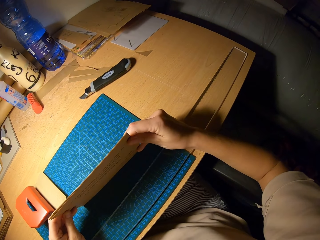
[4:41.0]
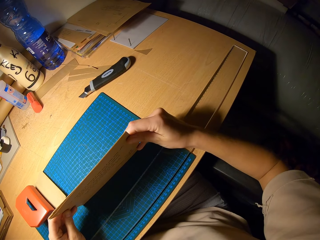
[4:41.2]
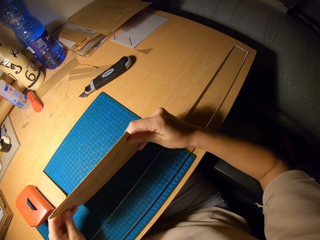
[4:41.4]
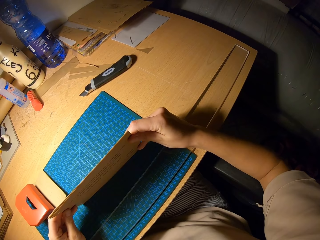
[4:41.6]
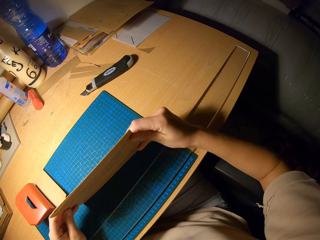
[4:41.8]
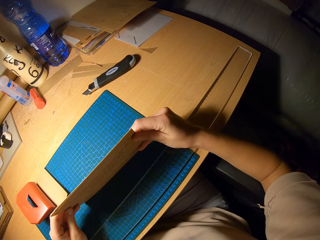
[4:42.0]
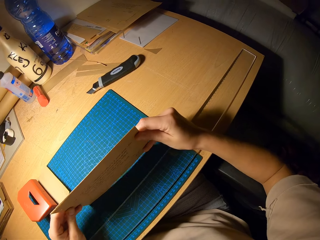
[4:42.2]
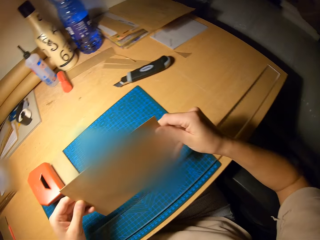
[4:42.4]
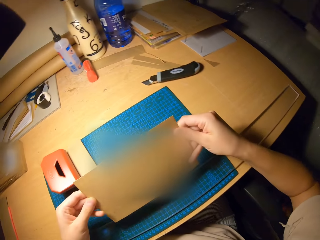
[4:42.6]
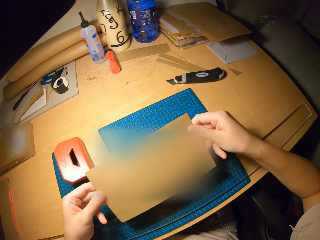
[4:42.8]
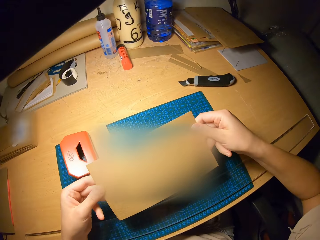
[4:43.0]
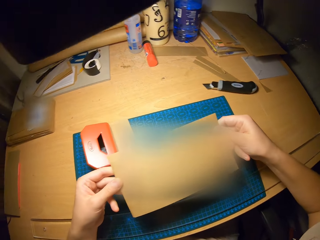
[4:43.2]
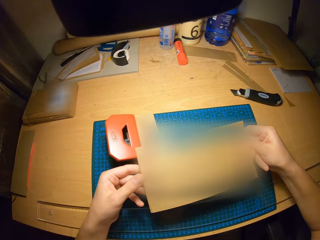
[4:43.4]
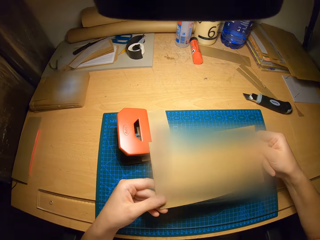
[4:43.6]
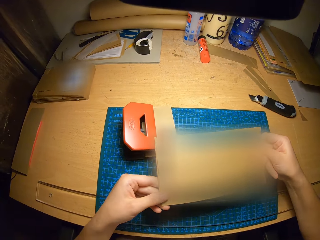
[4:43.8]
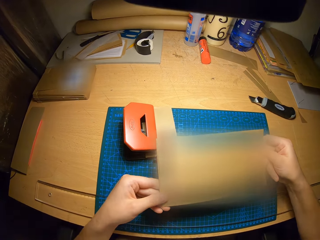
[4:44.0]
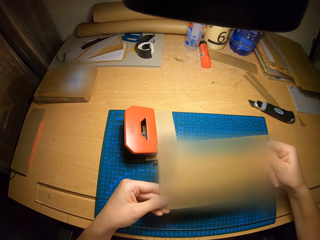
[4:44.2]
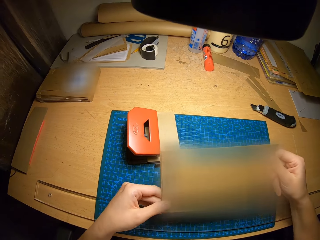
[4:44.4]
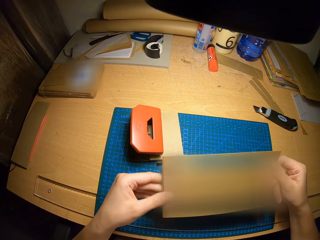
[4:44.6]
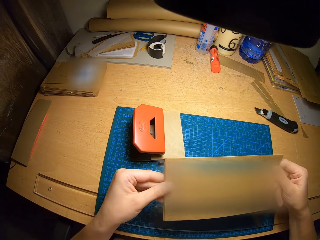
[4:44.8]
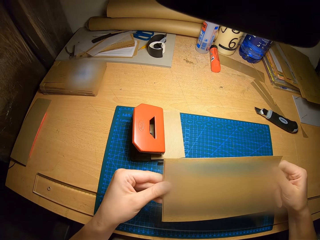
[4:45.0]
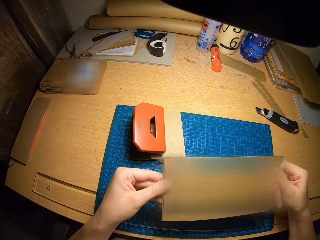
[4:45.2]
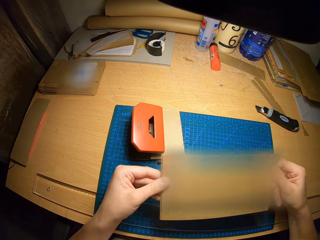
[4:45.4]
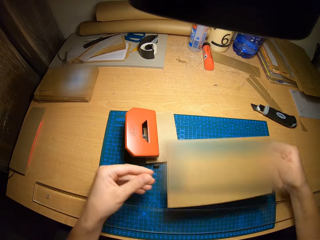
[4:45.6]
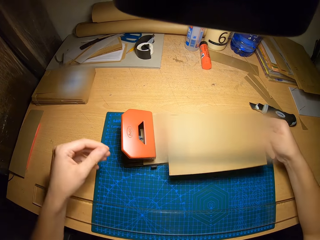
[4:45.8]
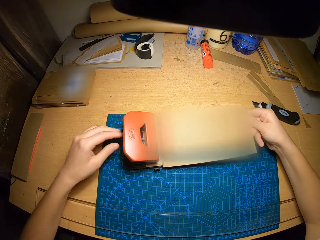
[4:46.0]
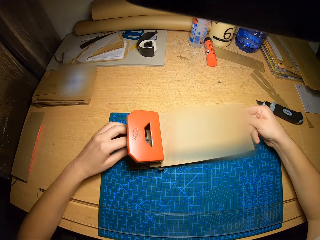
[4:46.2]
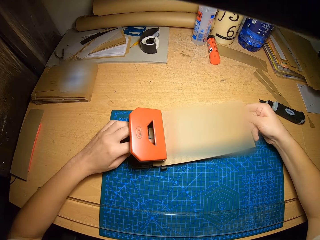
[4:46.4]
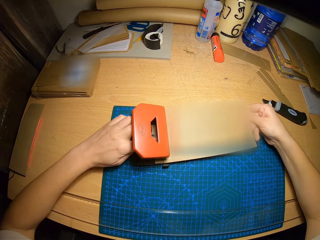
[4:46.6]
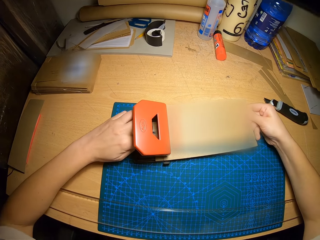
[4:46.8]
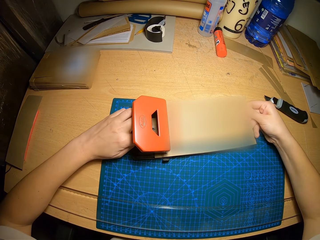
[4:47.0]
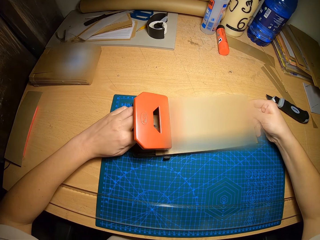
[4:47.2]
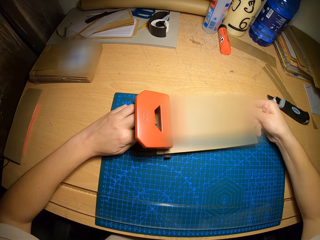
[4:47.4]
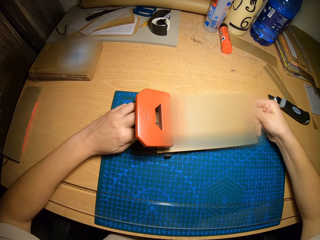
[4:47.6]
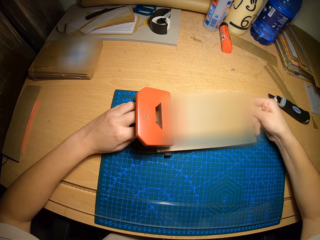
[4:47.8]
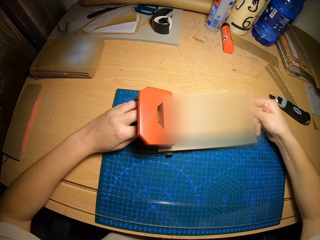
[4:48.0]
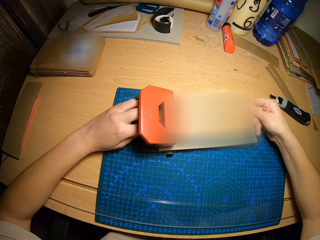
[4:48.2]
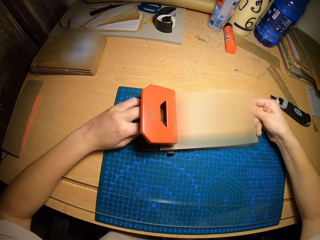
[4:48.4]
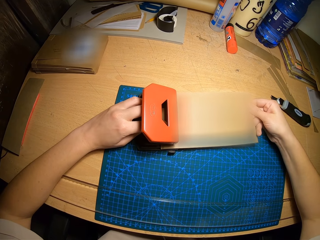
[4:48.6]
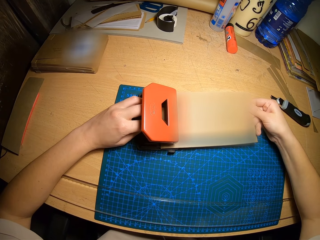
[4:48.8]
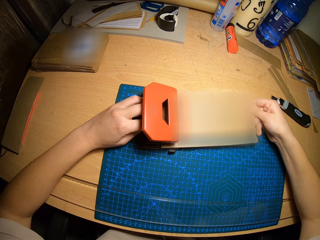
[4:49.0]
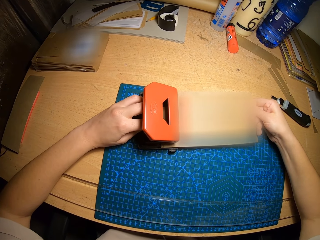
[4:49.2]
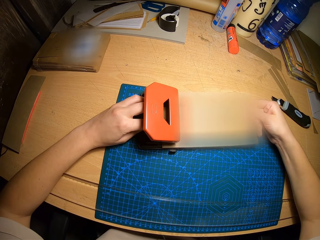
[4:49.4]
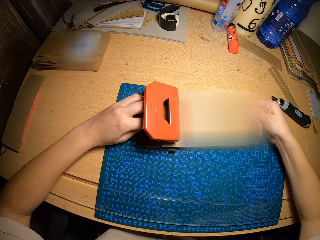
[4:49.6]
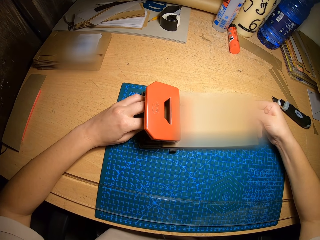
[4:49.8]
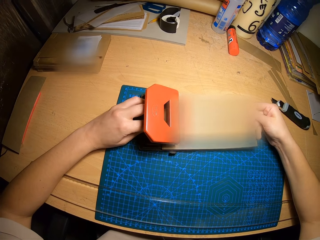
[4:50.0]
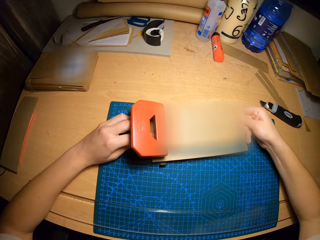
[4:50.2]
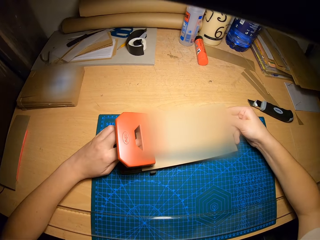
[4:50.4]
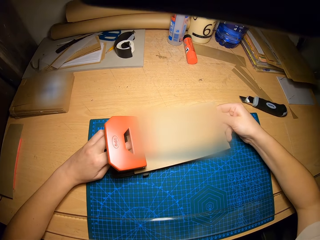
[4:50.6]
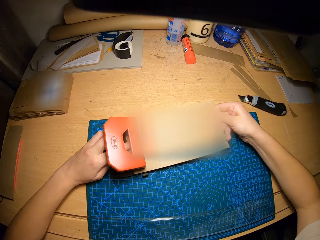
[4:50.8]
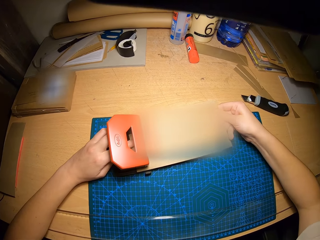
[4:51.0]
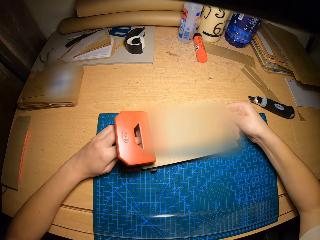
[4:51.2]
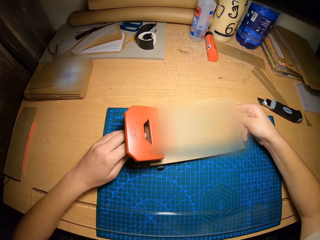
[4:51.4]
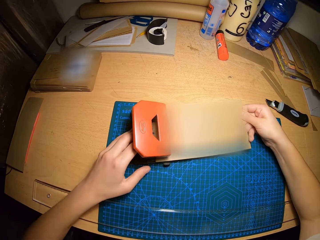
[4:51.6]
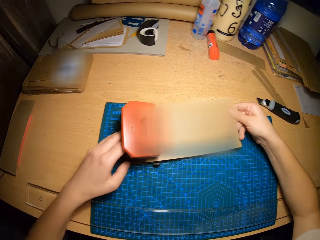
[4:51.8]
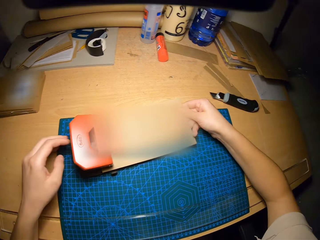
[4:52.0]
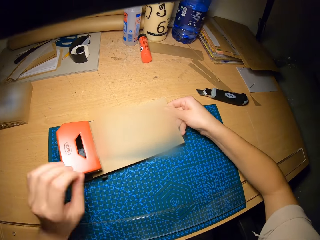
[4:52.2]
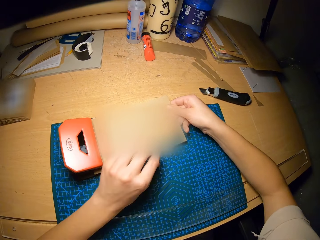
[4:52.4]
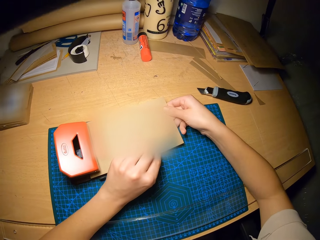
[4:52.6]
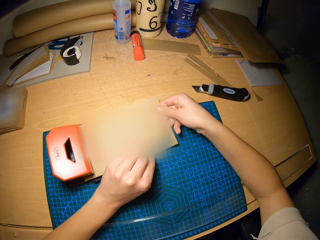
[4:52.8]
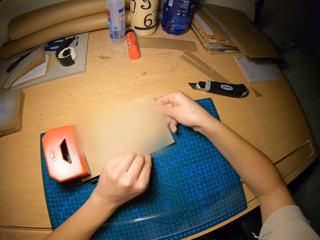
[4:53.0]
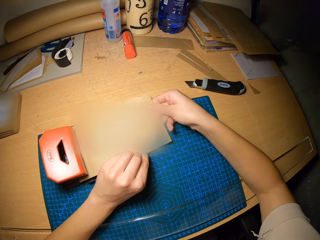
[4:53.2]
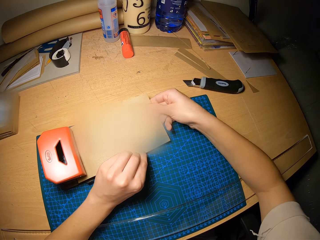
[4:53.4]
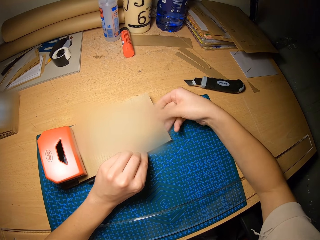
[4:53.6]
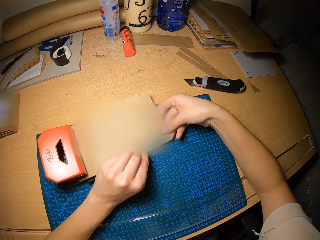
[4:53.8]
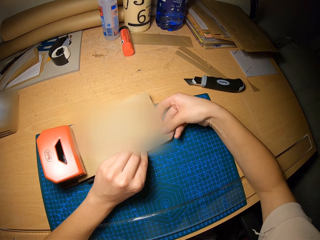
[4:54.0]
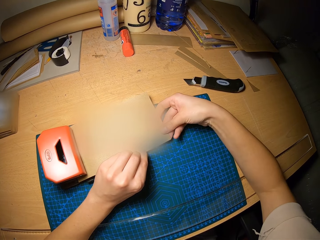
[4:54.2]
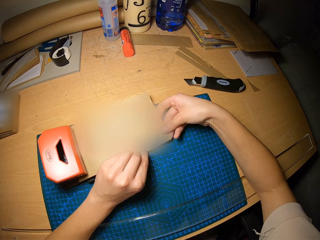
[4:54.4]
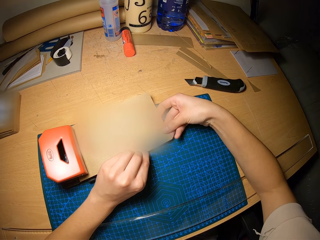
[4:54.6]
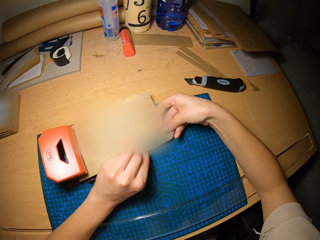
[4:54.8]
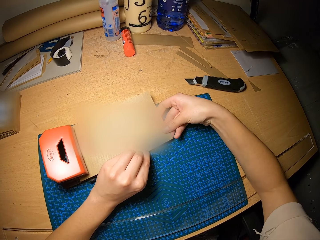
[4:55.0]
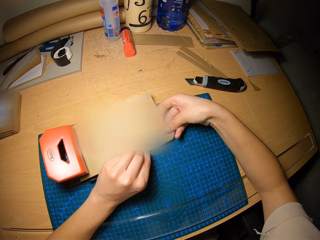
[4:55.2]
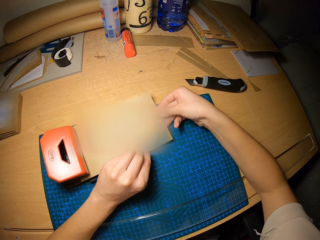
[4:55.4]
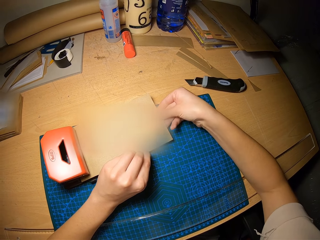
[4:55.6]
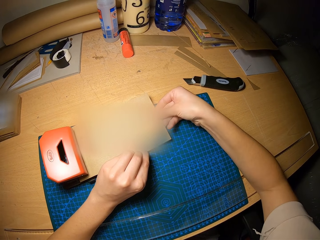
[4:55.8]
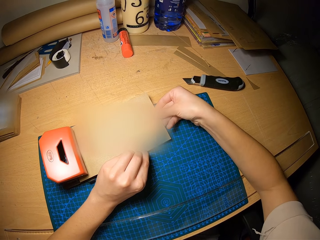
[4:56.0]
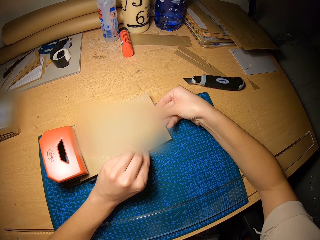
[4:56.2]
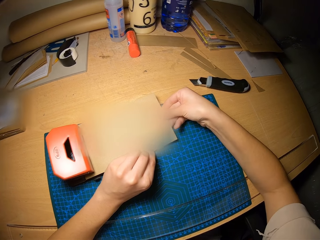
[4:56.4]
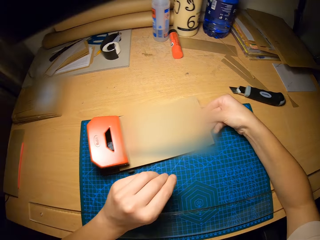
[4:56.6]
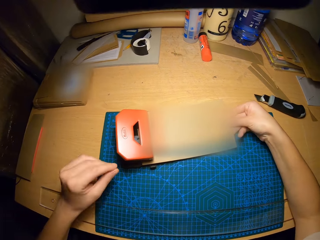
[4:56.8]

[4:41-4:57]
The camera wearer stares at the craft papers. He puts the craft papers in the paper punch. He adjusts the papers in the perforator with his hands.

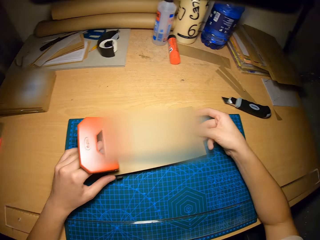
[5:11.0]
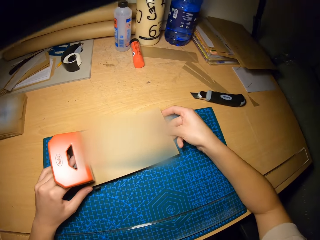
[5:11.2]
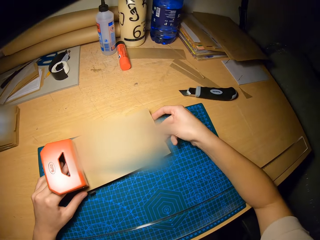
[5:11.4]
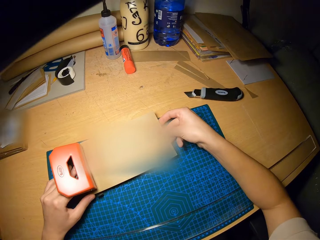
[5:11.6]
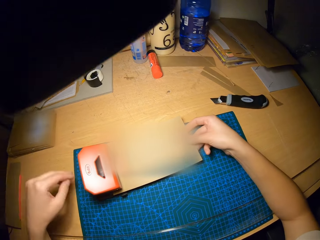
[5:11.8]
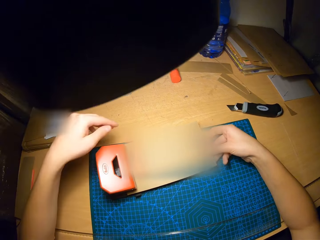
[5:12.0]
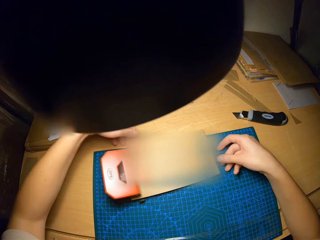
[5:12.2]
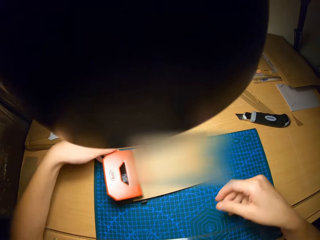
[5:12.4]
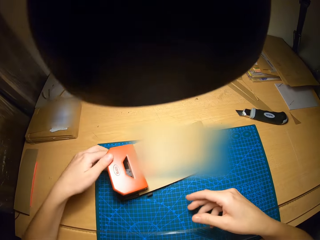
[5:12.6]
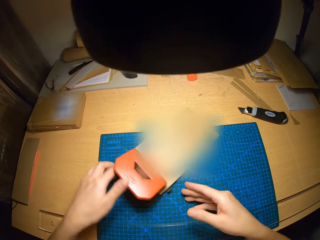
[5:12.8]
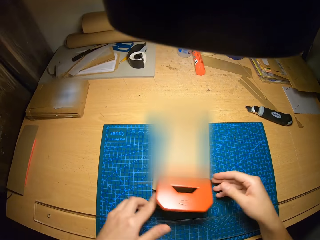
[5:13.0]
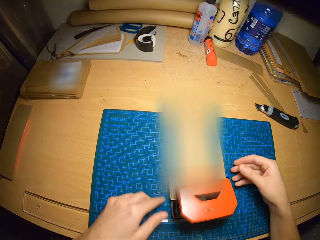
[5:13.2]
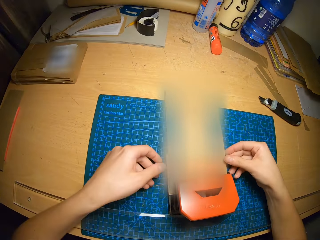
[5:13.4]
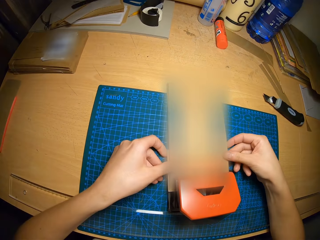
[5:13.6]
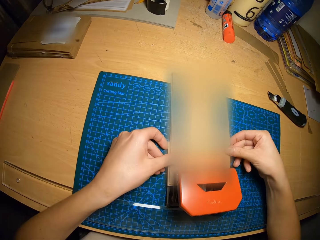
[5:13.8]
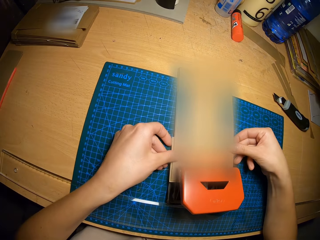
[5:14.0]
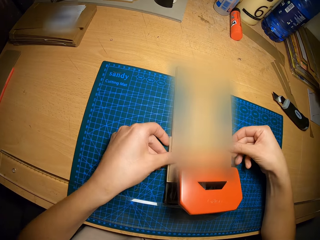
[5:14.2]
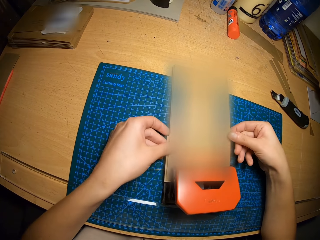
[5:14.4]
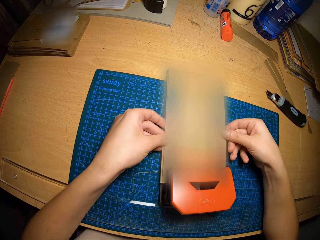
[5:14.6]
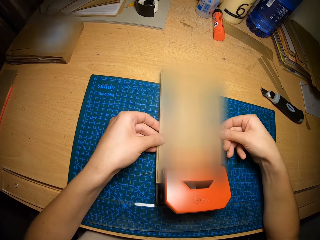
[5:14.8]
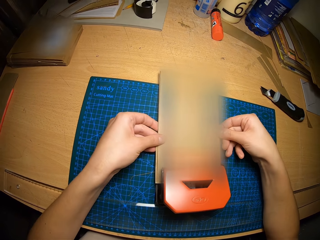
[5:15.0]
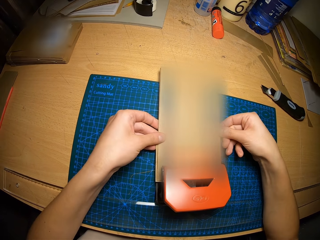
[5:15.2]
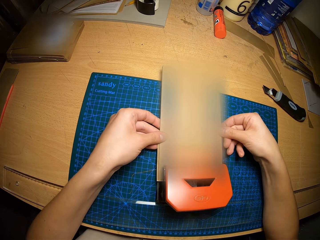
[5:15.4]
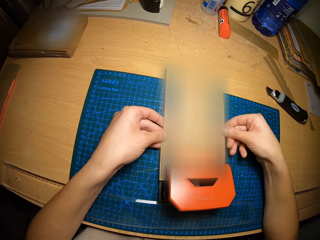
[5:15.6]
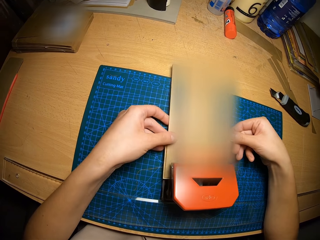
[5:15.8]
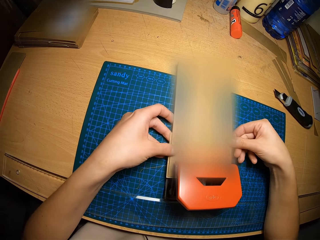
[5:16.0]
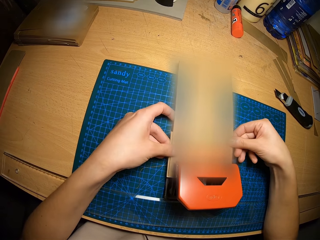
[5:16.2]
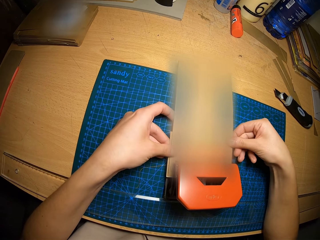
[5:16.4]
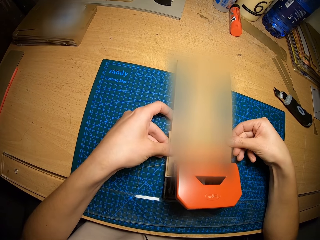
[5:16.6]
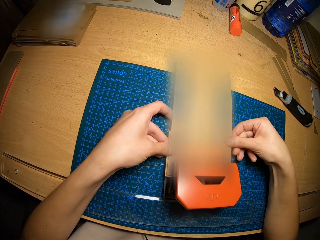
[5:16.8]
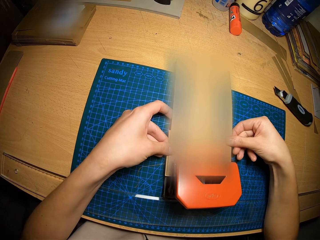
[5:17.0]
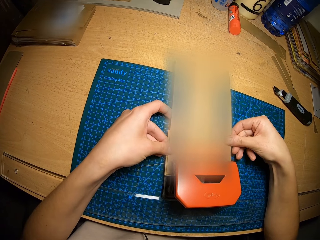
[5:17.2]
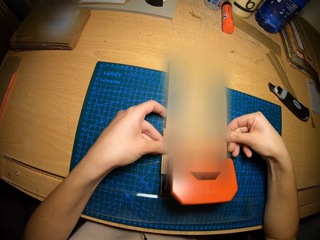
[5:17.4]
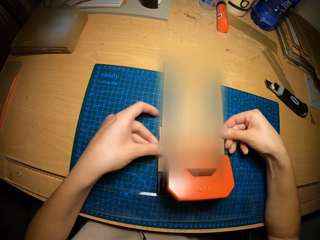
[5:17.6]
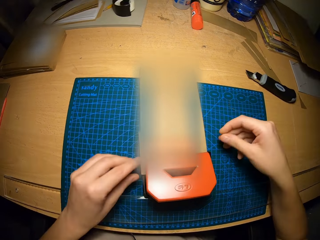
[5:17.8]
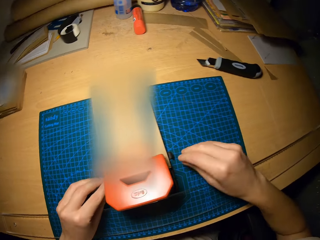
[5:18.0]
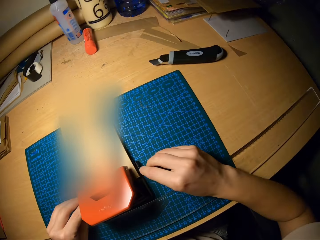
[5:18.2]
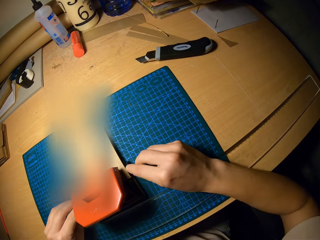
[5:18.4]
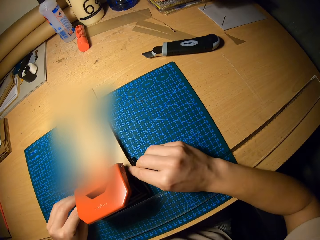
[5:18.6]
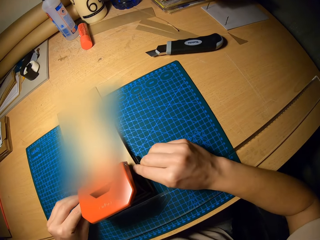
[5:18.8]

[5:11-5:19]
The camera wearer moves the perforator on the craft mat with his left hand. He adjusts the papers in the perforator with his hands.
